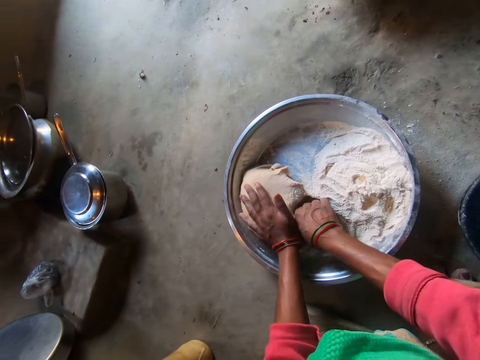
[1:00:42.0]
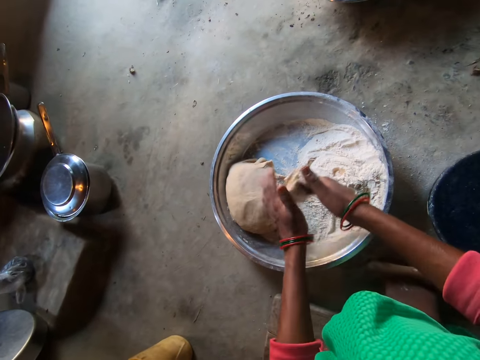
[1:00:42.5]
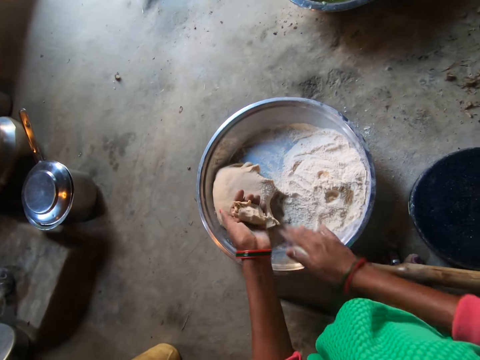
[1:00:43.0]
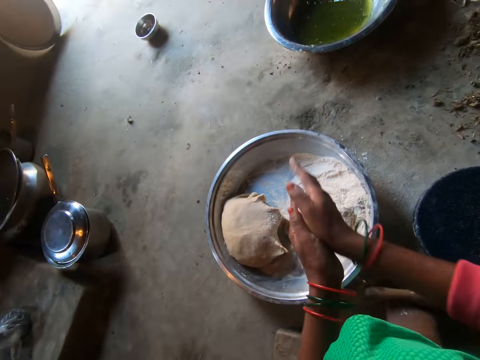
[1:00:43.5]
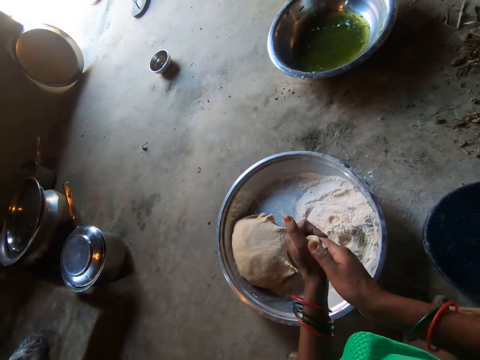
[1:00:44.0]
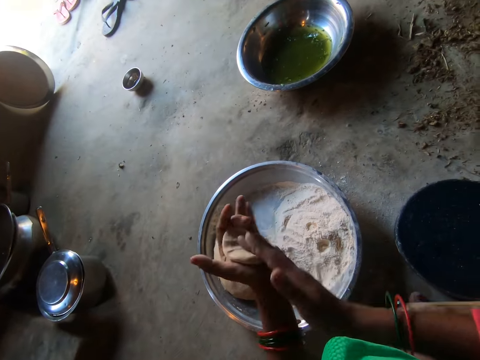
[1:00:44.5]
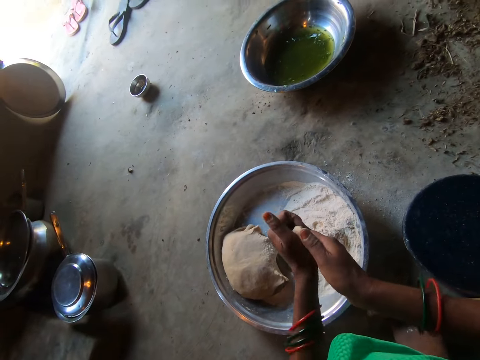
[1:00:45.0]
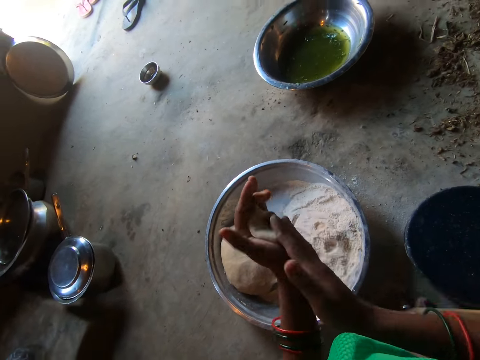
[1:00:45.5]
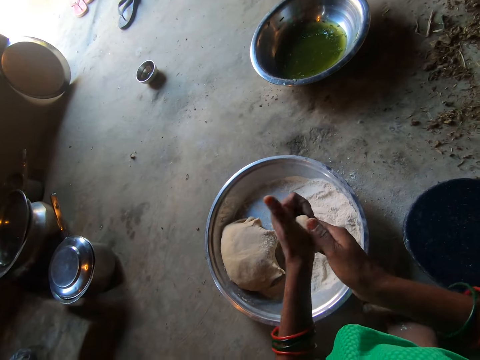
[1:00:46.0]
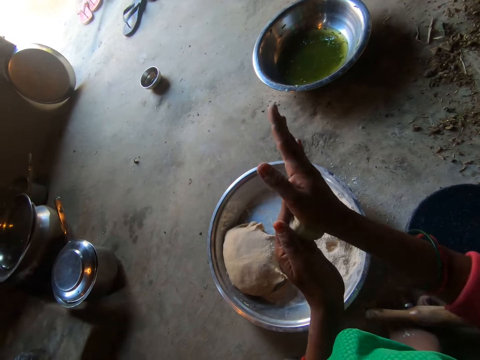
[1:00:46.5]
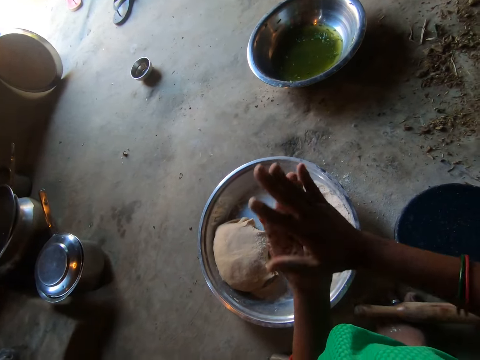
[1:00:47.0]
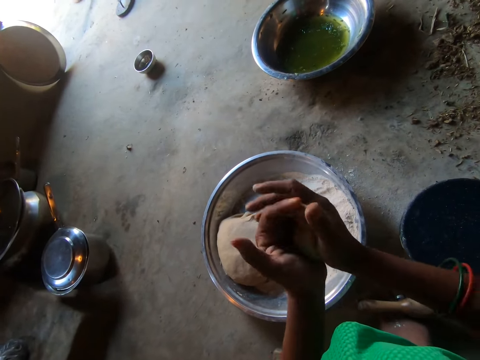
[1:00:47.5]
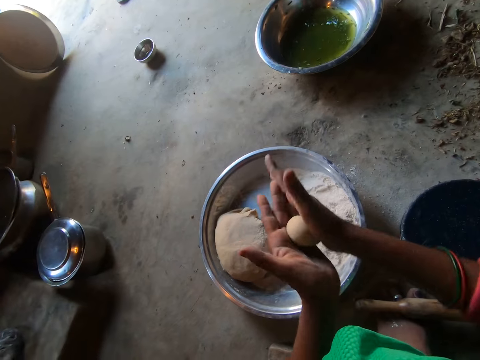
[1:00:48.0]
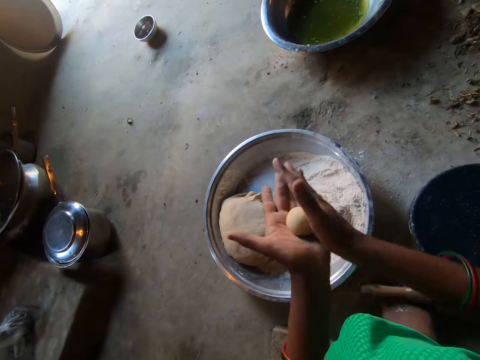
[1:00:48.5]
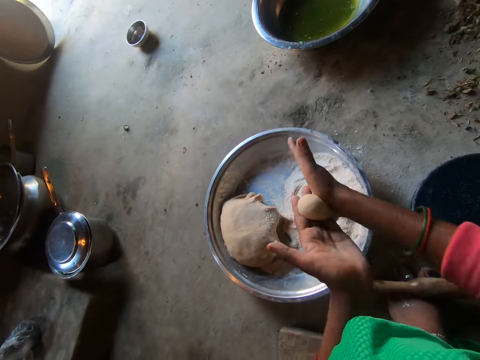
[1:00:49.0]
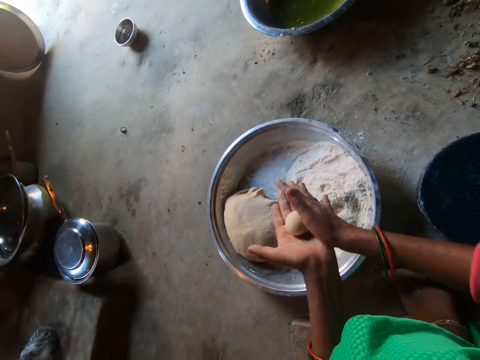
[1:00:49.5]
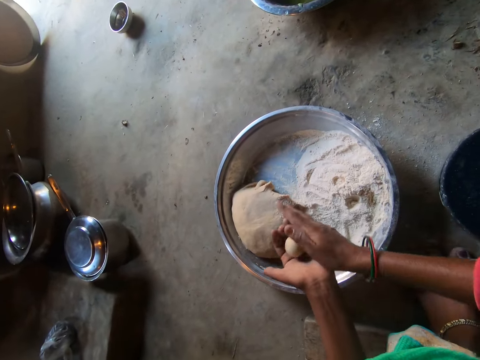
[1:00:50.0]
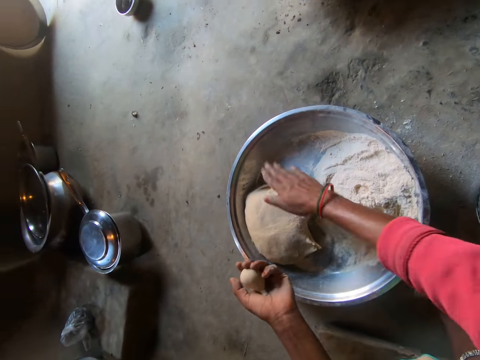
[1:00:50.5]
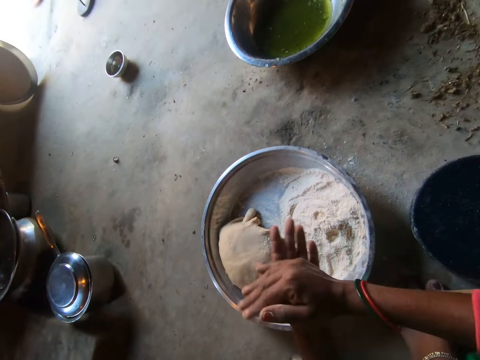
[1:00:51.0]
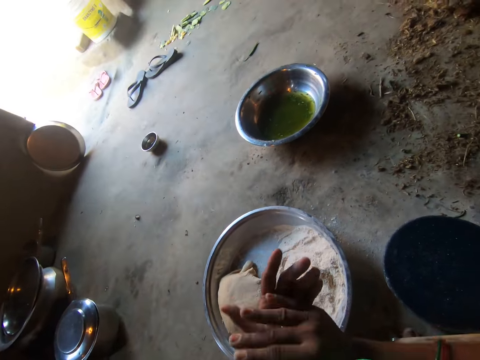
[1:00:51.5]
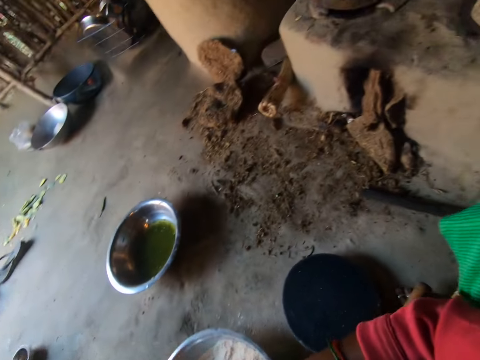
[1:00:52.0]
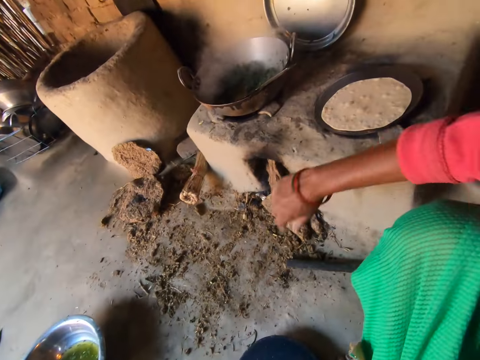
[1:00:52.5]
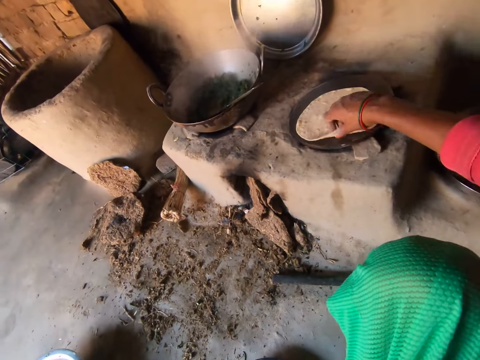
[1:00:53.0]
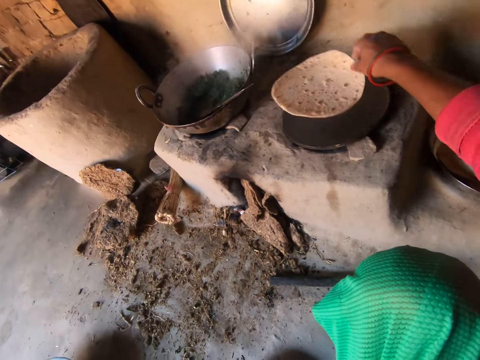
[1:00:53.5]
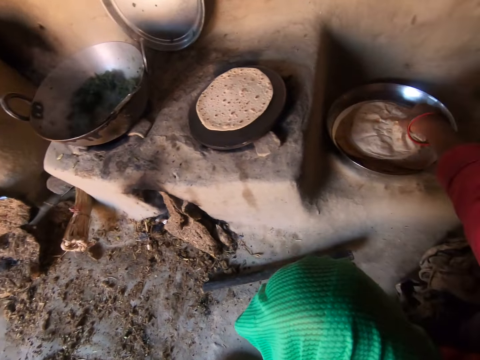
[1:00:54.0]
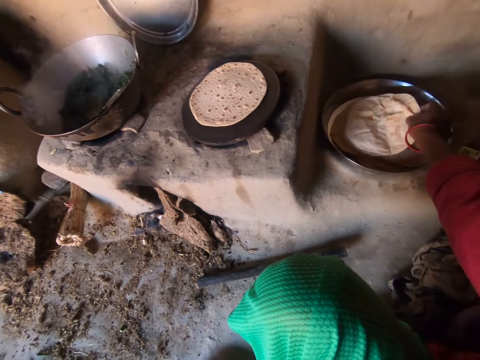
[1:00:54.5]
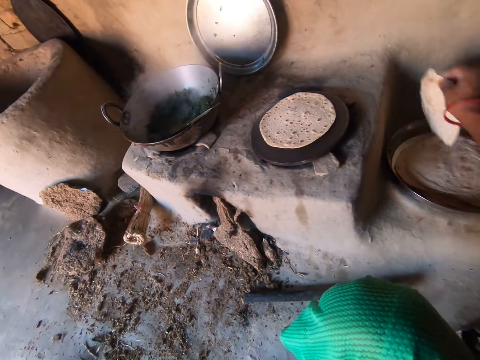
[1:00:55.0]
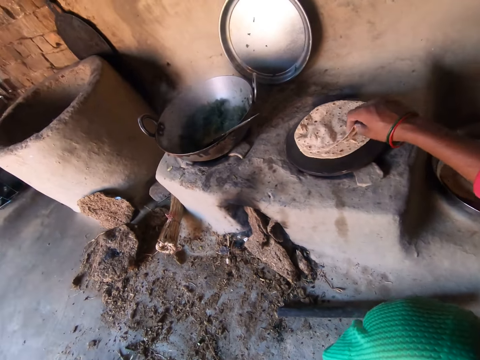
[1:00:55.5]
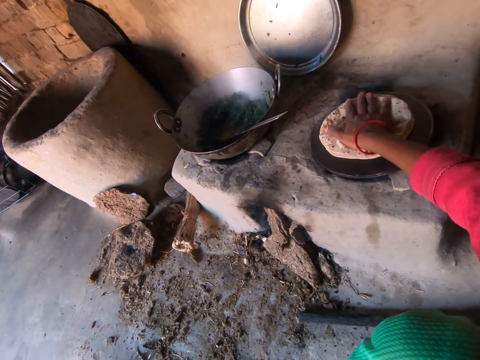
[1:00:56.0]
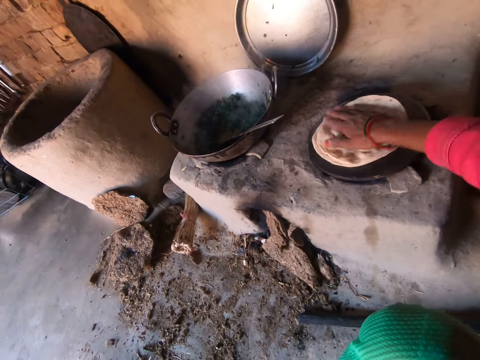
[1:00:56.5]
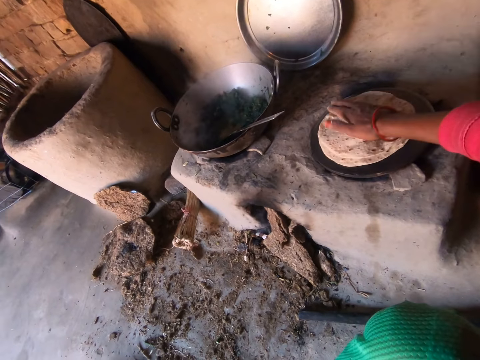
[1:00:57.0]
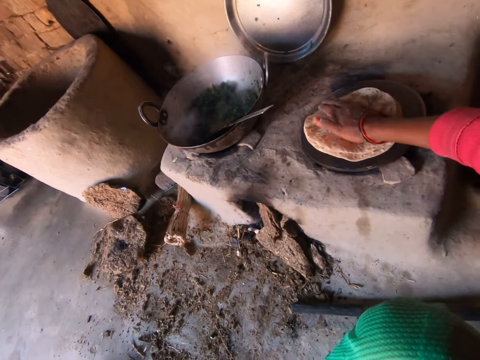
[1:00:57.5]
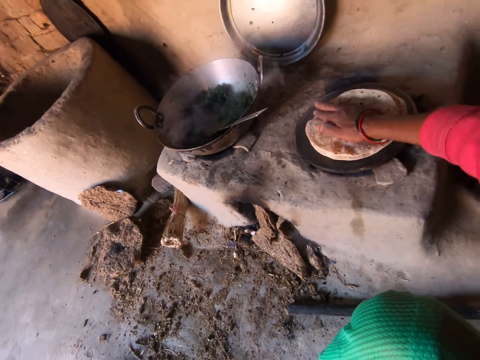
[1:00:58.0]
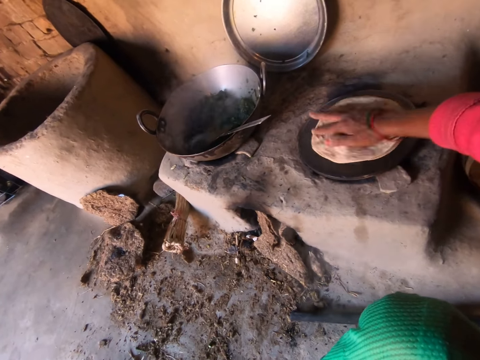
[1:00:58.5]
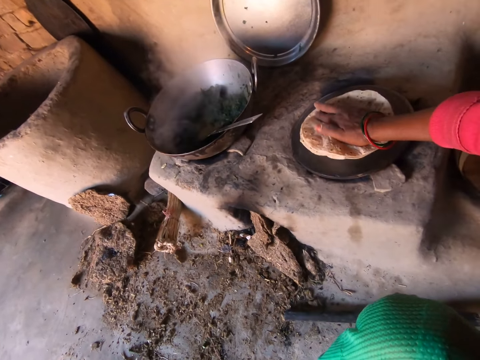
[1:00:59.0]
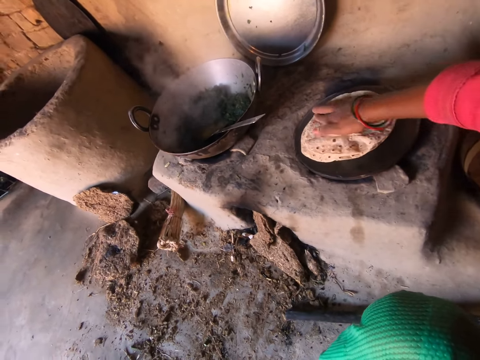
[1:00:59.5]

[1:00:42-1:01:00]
The camera wearer cuts out some dough in the basin with her right hand. She rubs the dough with her palms. She rolls the dough with her hands. She drops the dough in the basin with her right hand. She rubs the dough with her palms. She turns over the dough on the hot plate with her right hand. She picks up a chapati from the tray on the floor with her right hand. She places the chapati on top of the dough on the hot plate with her right hand. She rotates the chapati round on top of the dough on the hot plate.

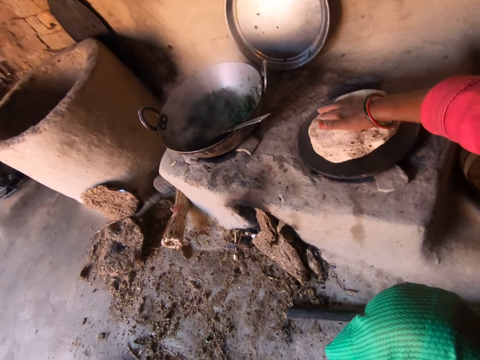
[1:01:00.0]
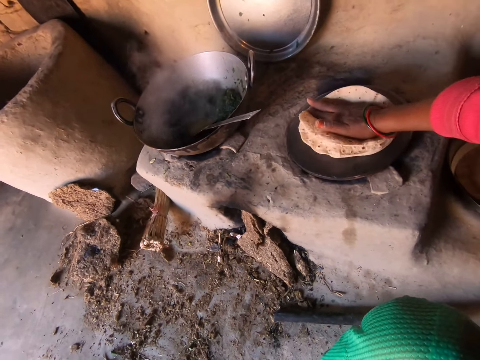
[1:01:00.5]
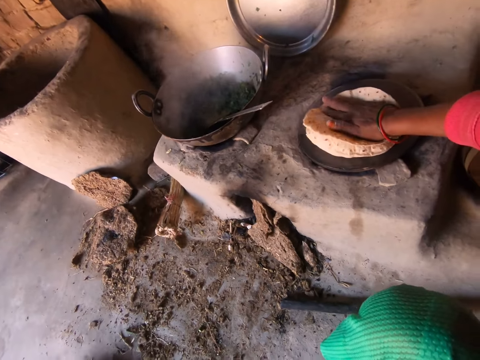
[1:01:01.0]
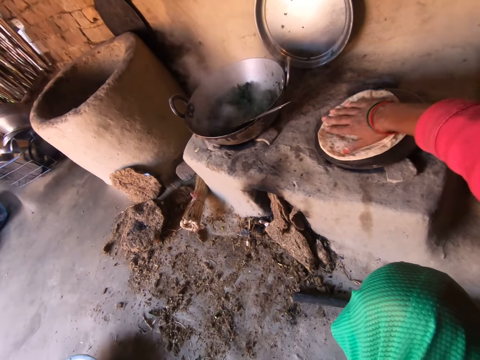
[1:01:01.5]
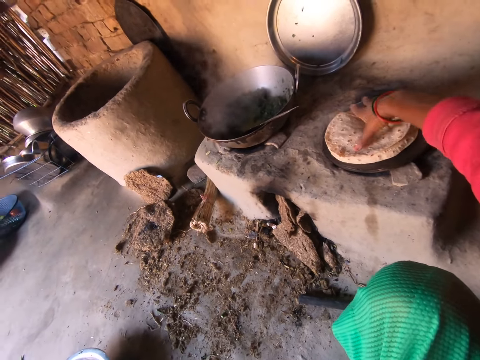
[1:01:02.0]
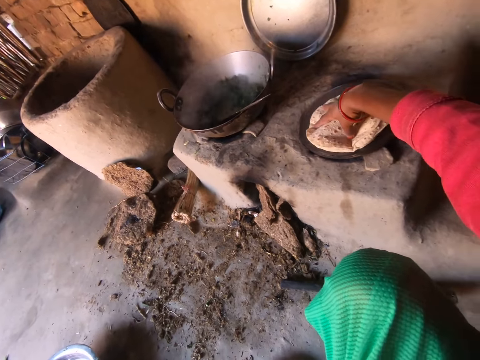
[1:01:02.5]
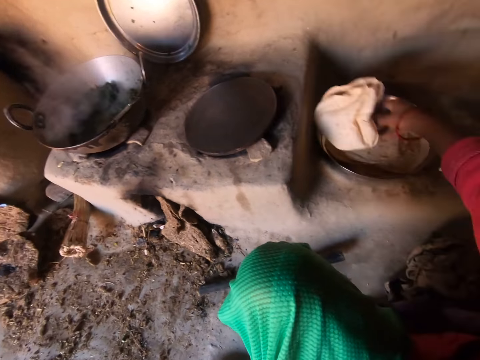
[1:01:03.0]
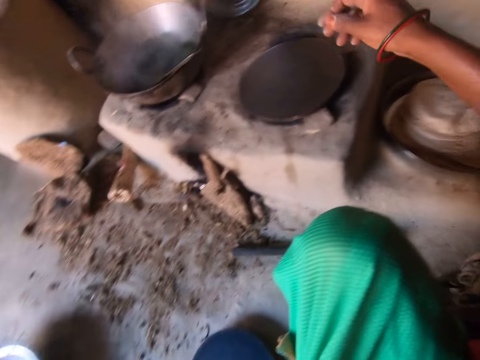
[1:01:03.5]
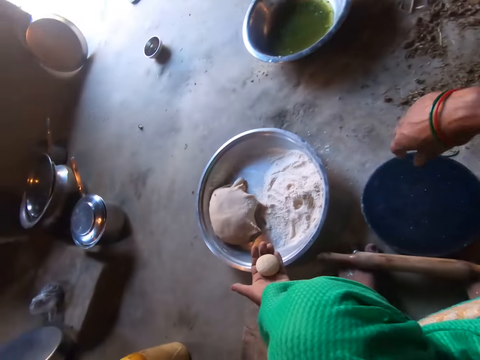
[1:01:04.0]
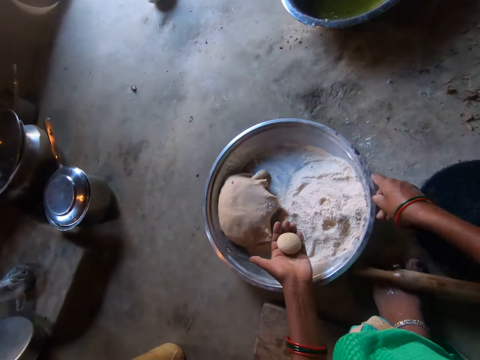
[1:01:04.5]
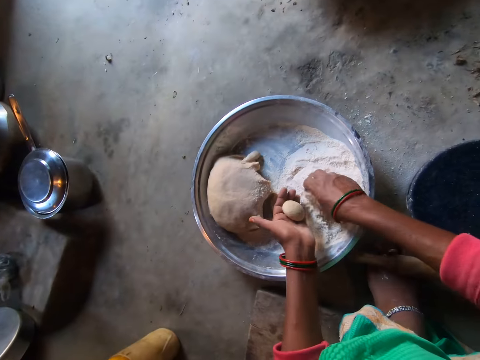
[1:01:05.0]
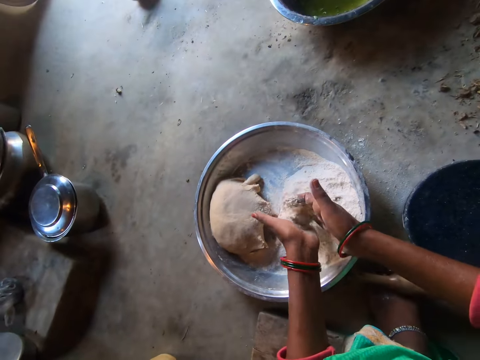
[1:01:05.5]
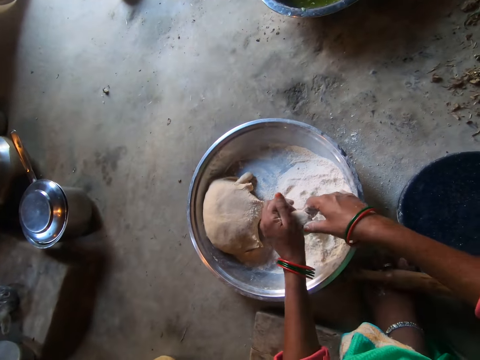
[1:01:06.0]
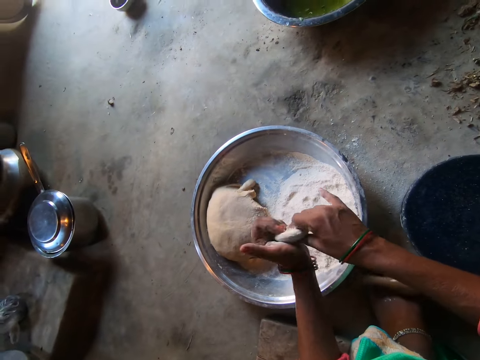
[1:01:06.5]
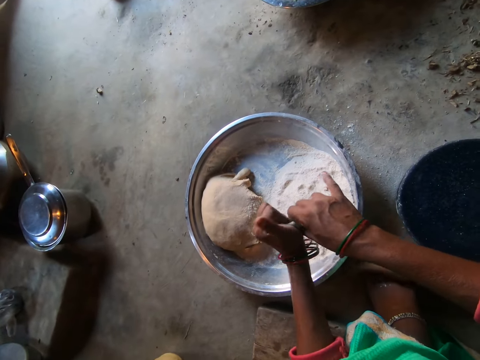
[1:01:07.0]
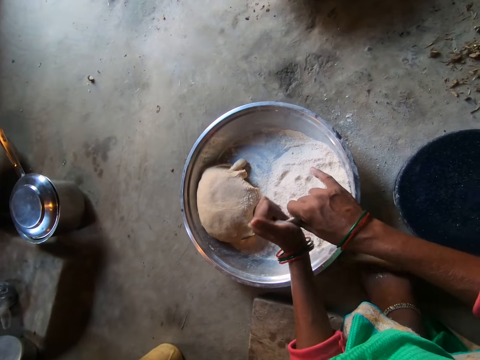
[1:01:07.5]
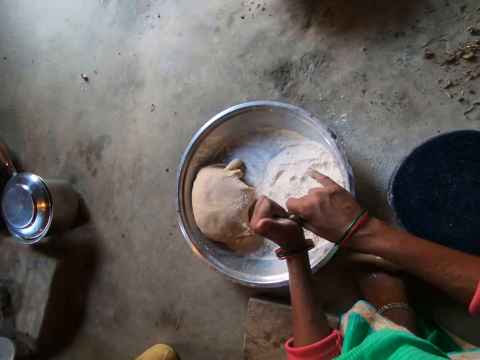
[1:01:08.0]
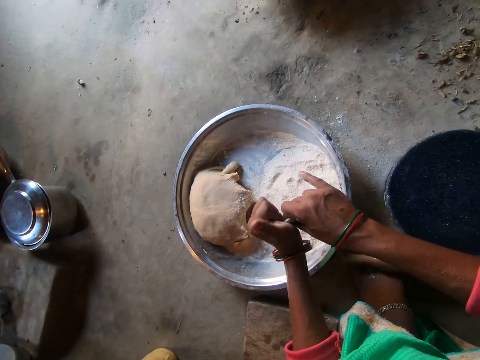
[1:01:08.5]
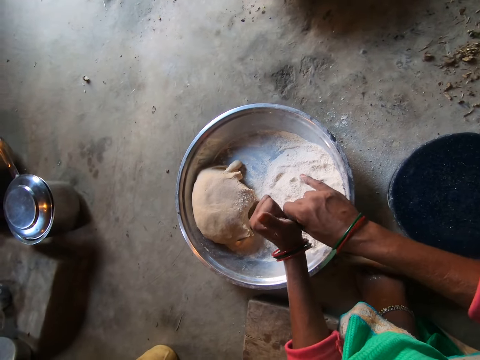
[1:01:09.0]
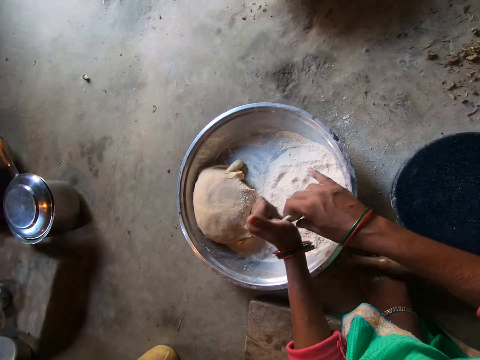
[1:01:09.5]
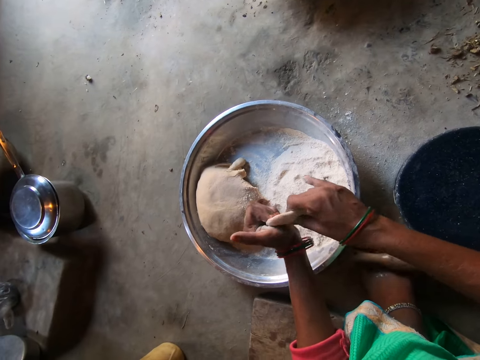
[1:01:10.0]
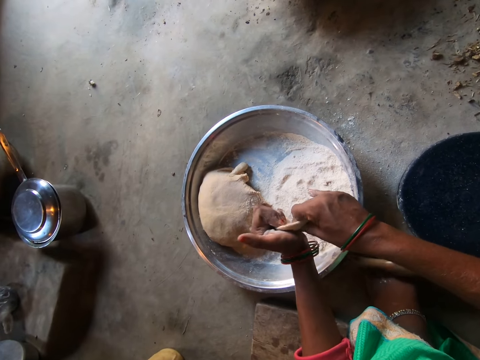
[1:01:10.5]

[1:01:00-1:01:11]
The camera wearer removes the chapati and dough from the hot plate with her right hand. She drops the chapatis into the tray on the floor with her right hand. She moves the basin on the floor with her right hand. She kneads the dough with both hands. She puts flour on the dough. She rolls the dough with her hands.
